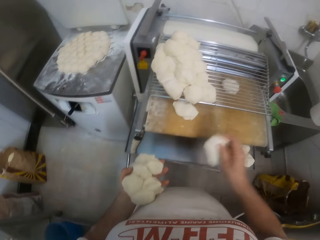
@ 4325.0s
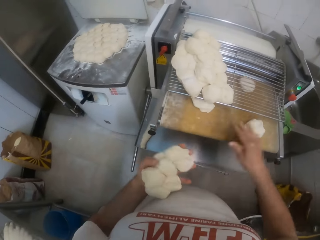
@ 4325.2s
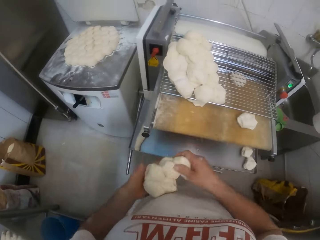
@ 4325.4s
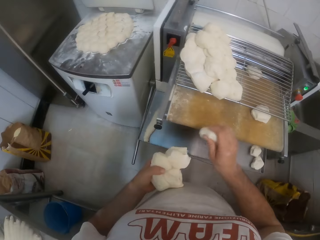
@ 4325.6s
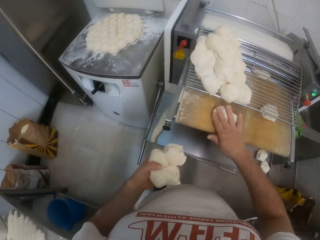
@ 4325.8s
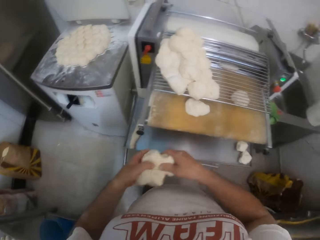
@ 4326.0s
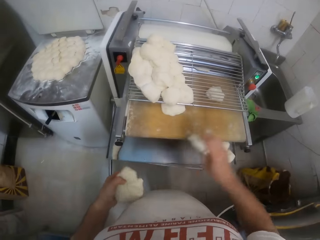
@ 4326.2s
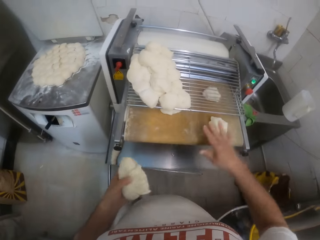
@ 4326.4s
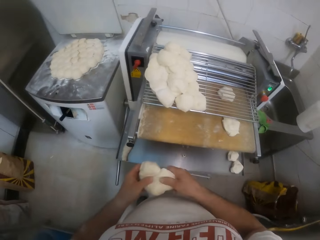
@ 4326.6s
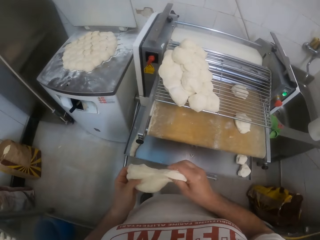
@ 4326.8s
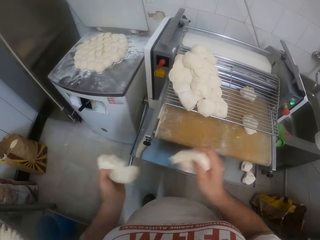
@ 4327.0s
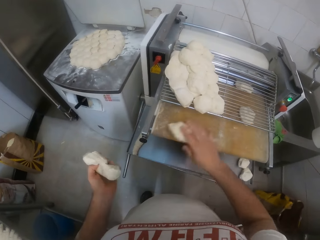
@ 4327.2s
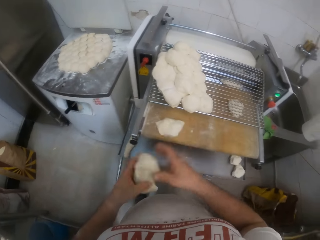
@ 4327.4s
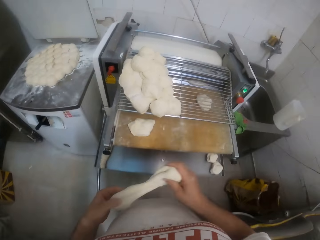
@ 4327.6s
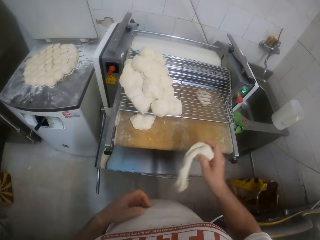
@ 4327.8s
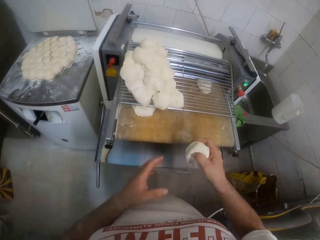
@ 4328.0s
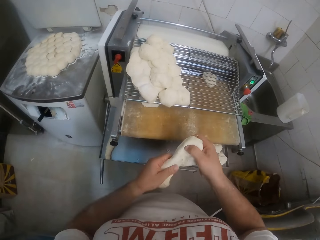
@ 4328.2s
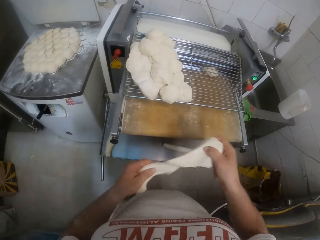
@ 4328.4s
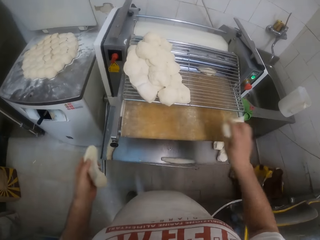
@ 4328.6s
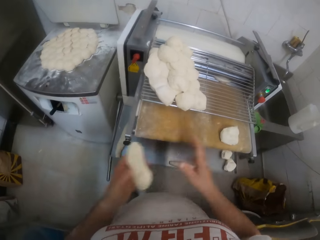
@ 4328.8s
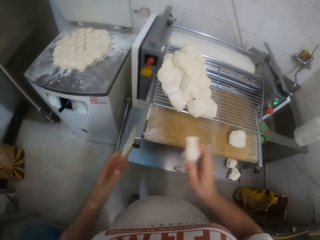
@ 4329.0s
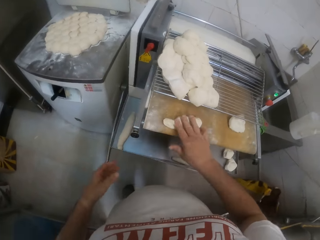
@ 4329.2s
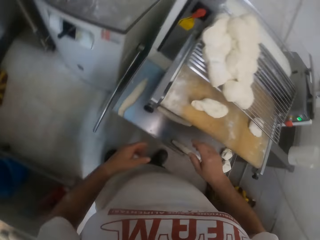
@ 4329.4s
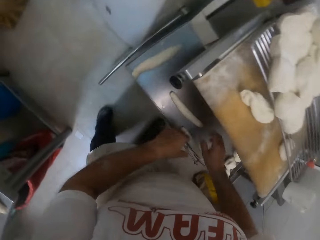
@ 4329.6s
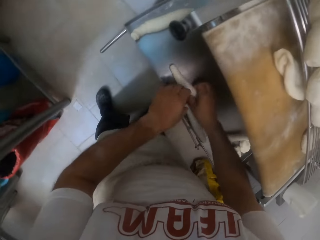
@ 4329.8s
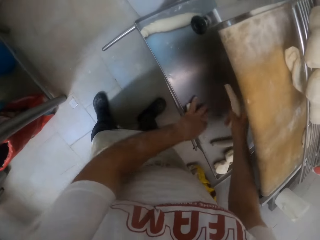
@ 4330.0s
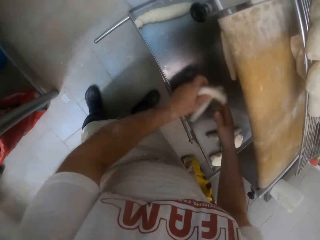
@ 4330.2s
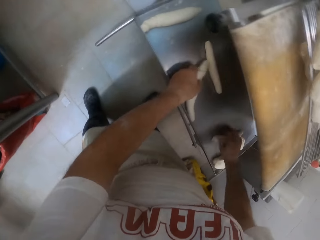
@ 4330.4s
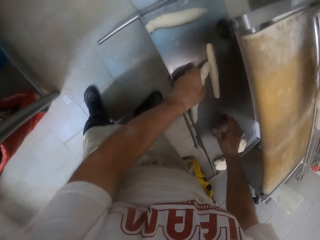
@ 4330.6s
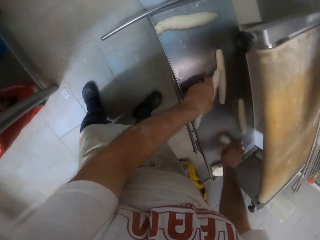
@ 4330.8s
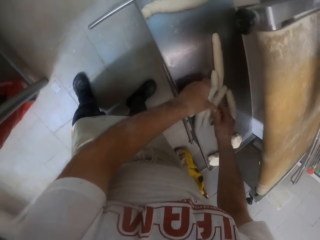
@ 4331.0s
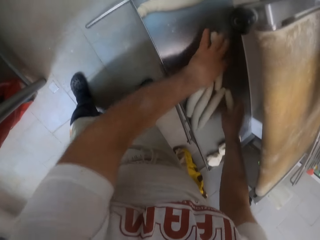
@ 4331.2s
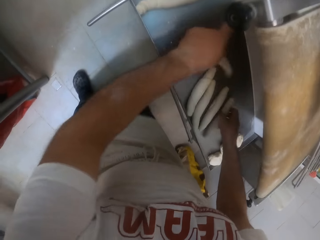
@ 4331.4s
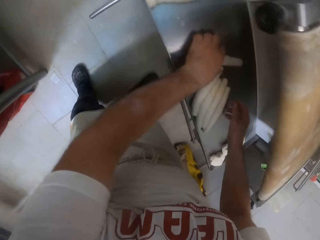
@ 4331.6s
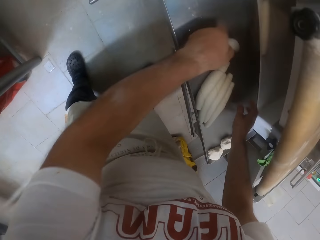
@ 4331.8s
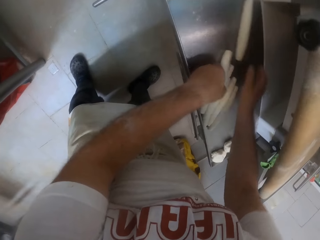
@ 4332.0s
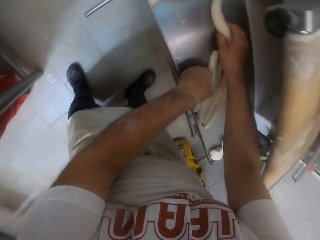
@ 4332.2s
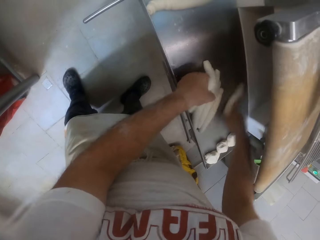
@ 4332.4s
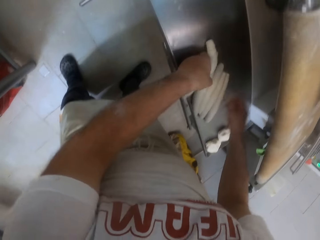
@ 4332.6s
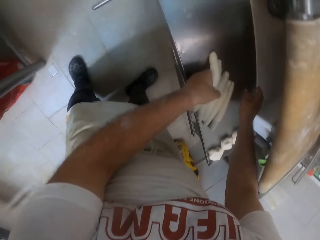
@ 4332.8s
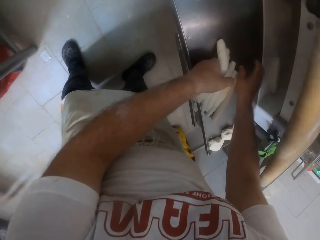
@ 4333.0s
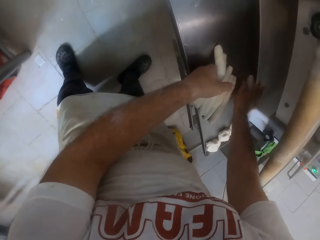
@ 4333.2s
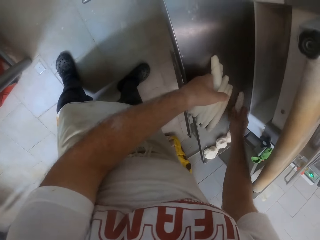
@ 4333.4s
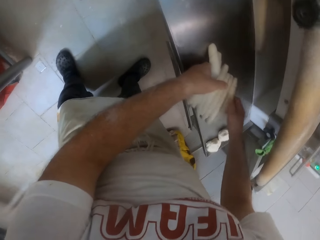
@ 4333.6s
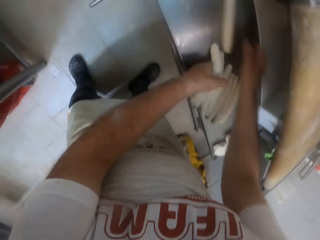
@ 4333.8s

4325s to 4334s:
The camera wearer drops the dough in his right hand on the dough sheeter repeatedly. He gathers the long rolls of dough on the dough sheeter with his hands. He picks up the rolled doughs.

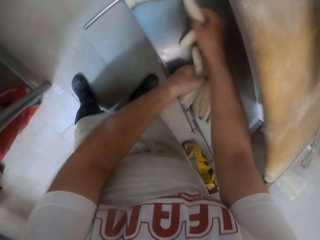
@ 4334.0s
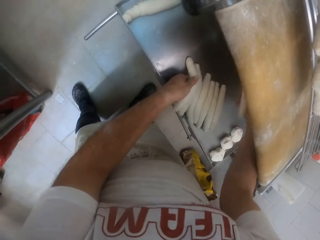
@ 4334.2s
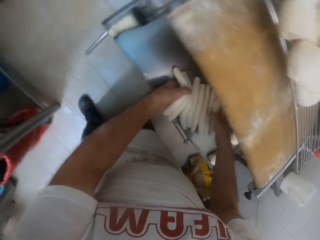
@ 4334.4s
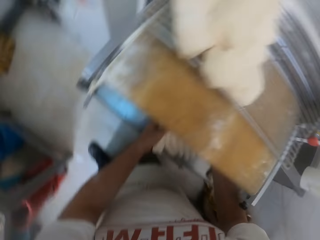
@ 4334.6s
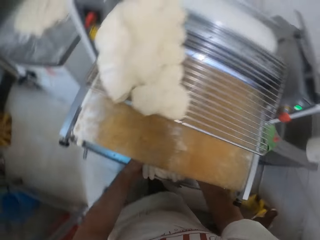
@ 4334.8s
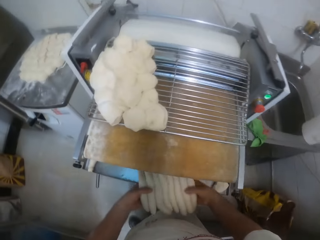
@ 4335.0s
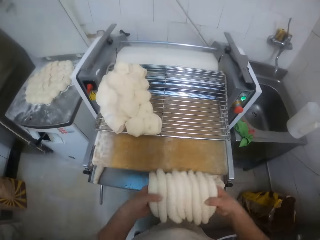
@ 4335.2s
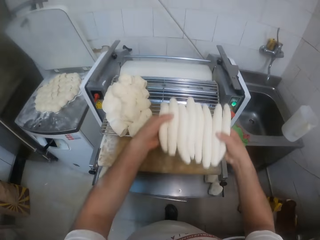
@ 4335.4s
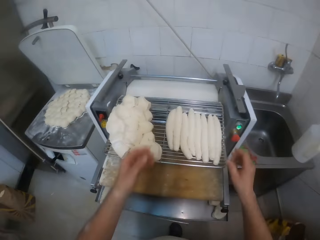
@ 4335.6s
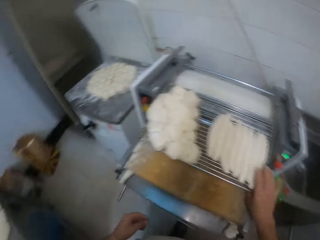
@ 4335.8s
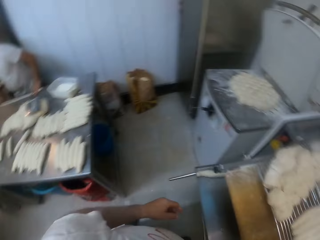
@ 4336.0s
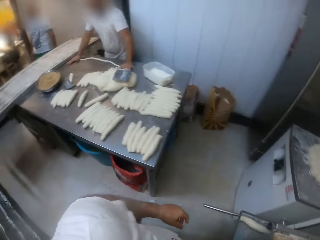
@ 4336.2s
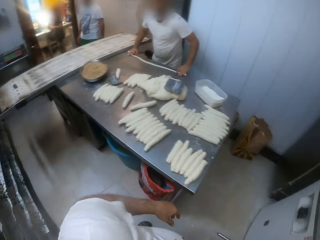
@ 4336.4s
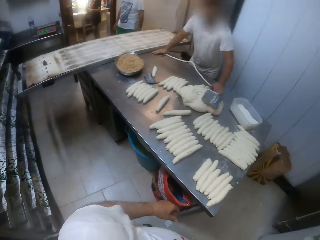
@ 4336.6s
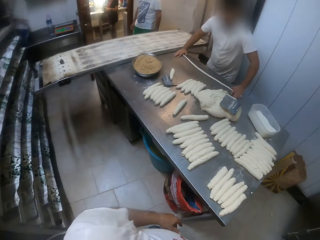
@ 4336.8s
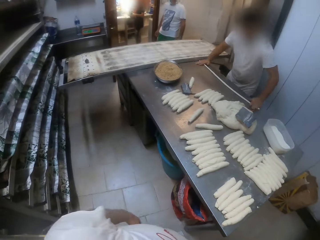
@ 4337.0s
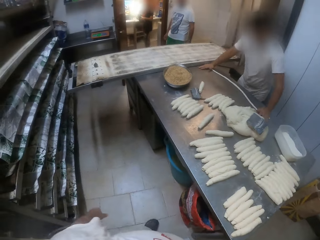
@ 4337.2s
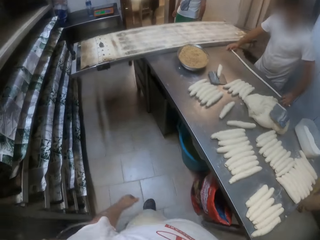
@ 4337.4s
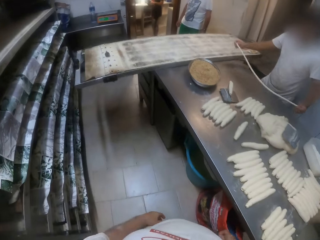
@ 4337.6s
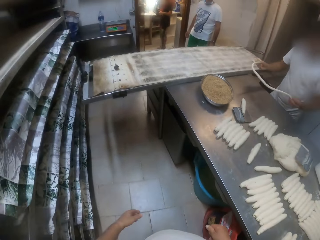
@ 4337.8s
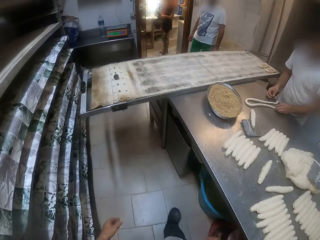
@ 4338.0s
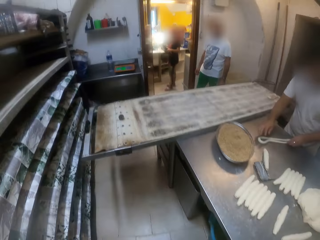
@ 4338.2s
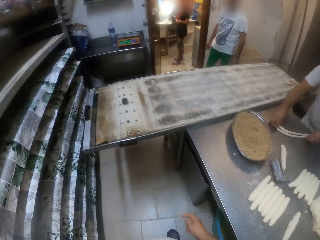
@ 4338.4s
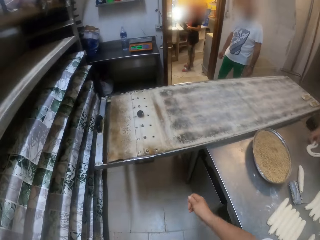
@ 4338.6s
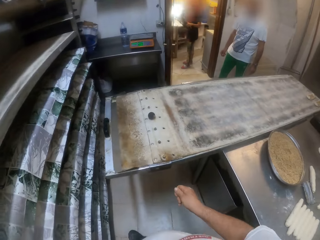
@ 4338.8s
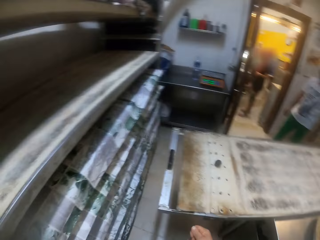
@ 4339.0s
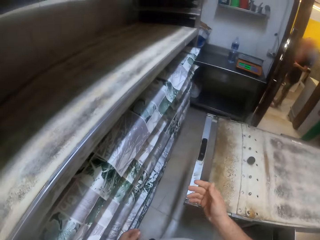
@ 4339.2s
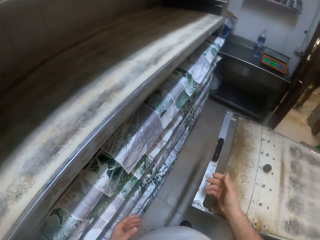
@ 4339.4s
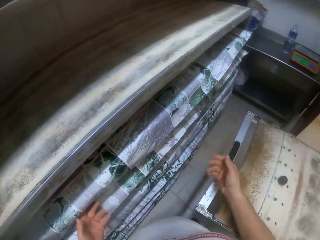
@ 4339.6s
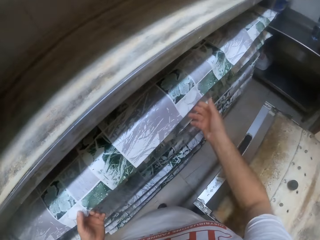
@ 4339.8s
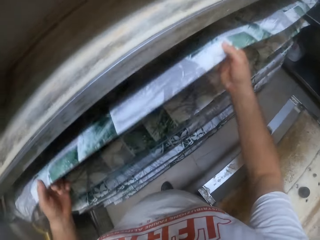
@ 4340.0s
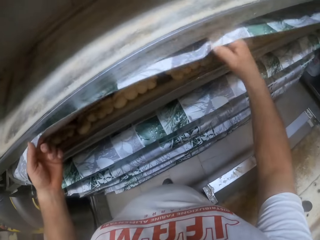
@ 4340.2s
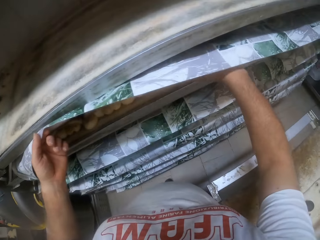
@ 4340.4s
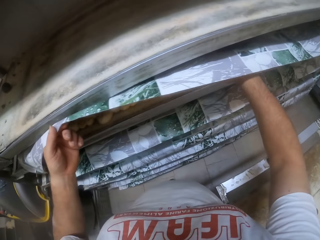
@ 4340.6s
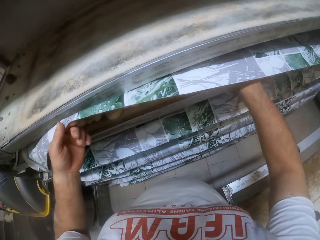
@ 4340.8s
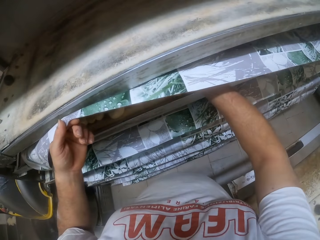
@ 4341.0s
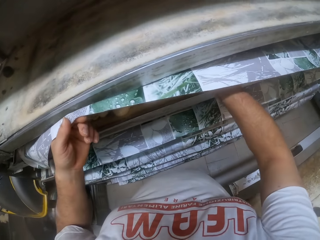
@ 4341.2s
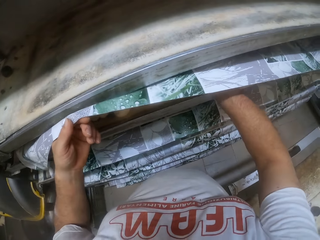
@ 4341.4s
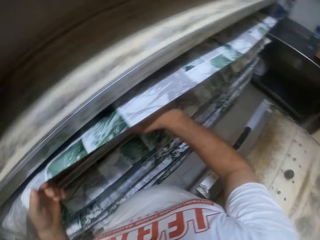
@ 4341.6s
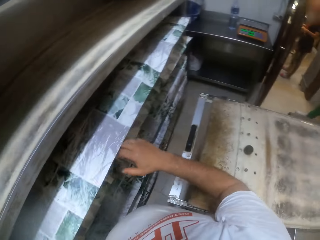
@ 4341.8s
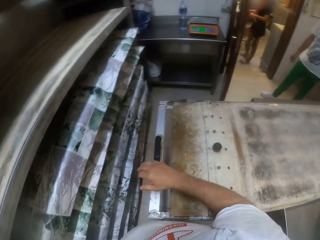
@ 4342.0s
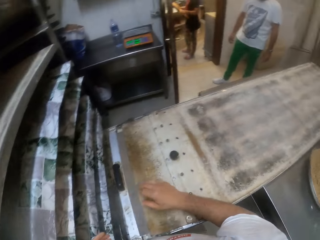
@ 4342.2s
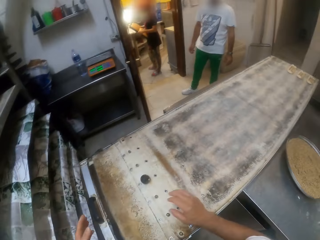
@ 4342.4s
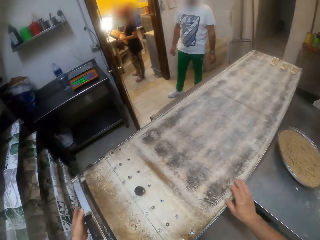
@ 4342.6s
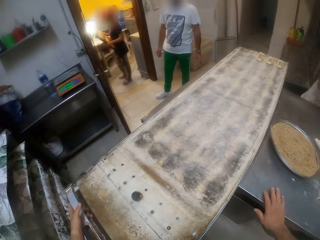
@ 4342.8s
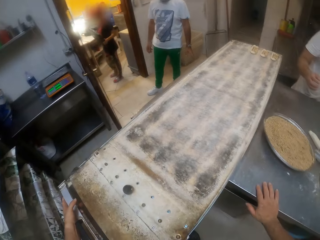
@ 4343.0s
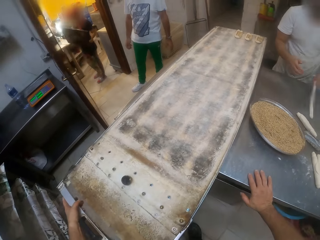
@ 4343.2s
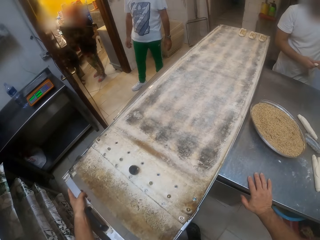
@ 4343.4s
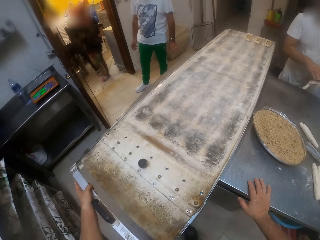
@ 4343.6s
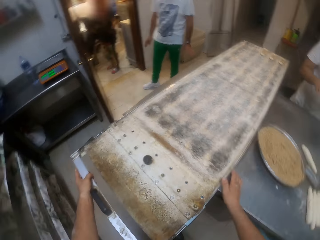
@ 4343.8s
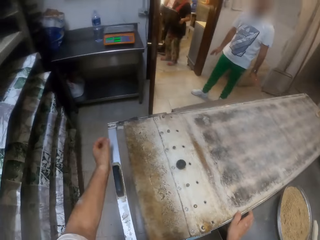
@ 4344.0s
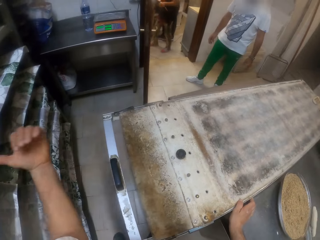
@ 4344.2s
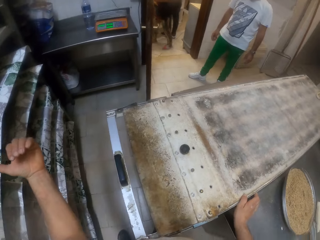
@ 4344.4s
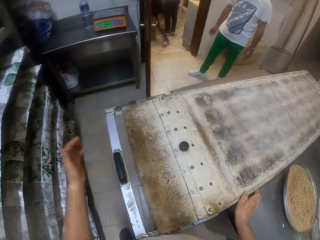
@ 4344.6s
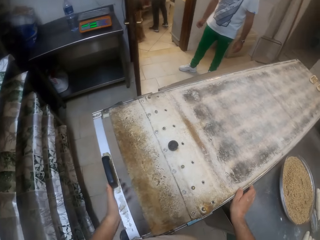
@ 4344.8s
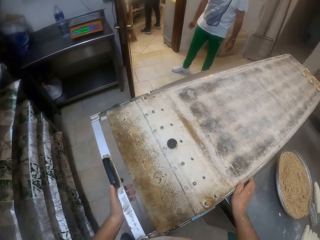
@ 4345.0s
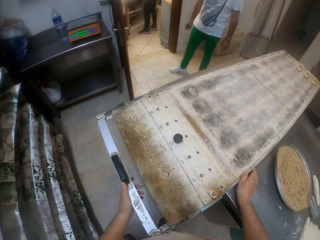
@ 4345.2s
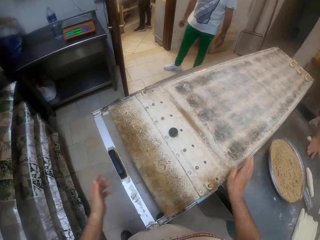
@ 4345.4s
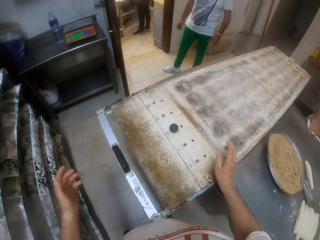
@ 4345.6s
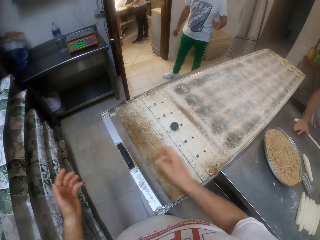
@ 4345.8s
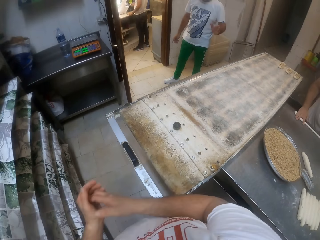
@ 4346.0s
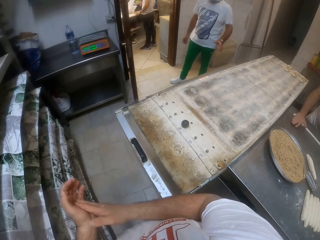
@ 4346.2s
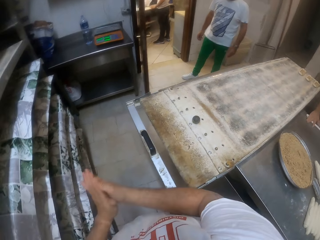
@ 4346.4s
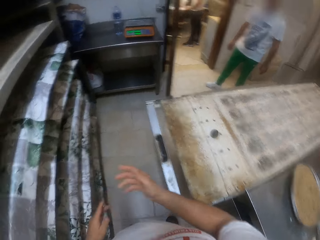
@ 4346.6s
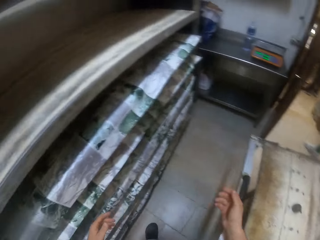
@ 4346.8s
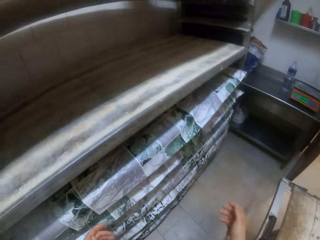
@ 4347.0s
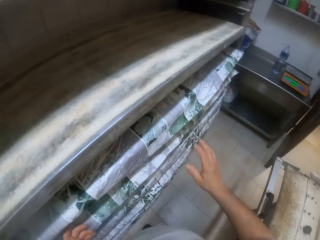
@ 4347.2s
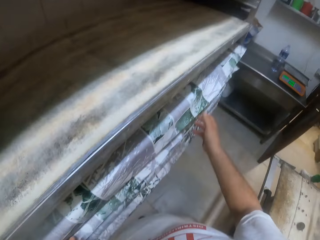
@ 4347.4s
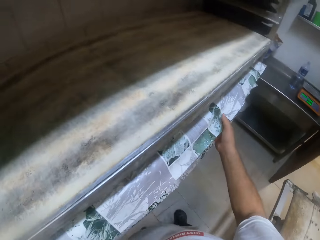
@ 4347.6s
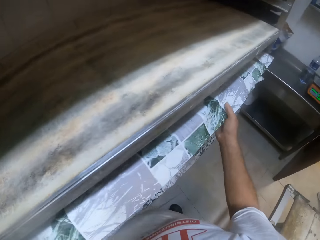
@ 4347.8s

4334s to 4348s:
The camera wearer lifts the long rolls of dough on the dough sheeter with his hands. He throws the long rolls of dough in his hands on top of the dough sheeter. A person folds the dough on the table. The camera wearer walks around the bakery. He opens the carpet. He examines doughs in a baking sheet on the shelf with his right hand. He touches the doughs on the tray. He looks around the bakery. He shifts the baking sheet on the worktable with his left hand. He moves his left hand. He moves the tray on the table. The person rolls the dough on the table. The camera wearer rubs both hands together. He wipes his hands. He looks around the bakery.
